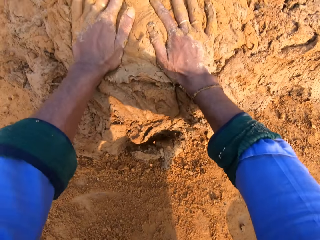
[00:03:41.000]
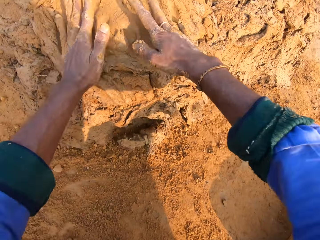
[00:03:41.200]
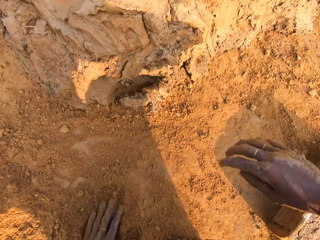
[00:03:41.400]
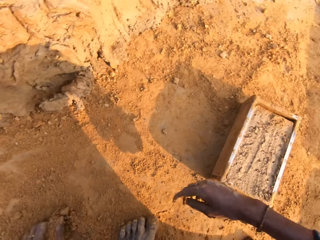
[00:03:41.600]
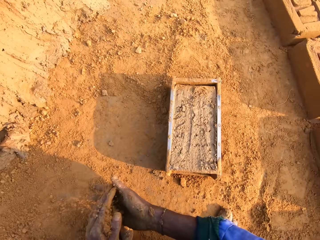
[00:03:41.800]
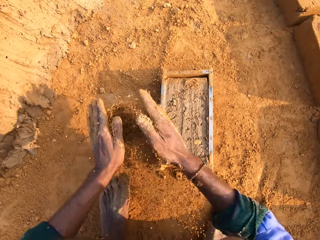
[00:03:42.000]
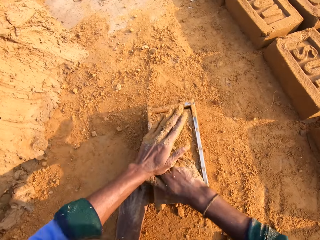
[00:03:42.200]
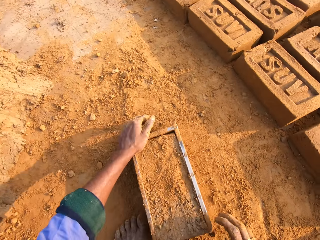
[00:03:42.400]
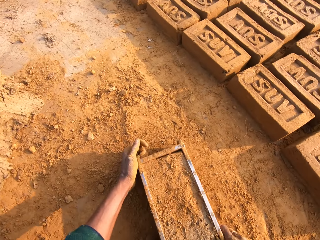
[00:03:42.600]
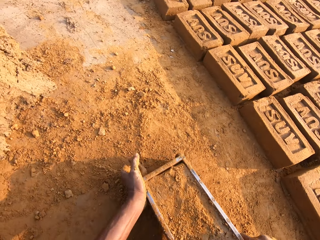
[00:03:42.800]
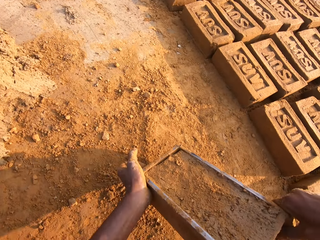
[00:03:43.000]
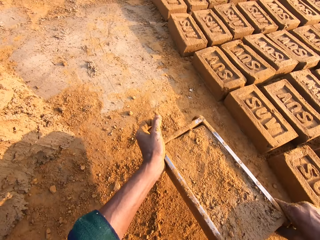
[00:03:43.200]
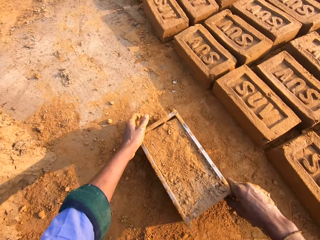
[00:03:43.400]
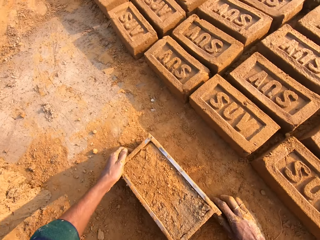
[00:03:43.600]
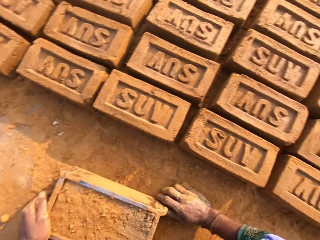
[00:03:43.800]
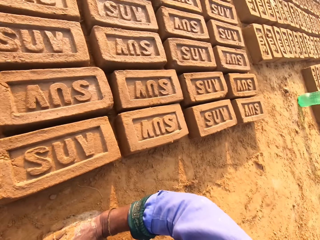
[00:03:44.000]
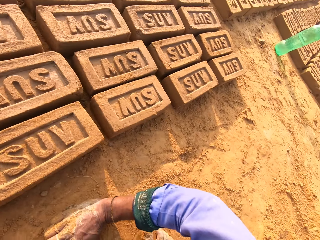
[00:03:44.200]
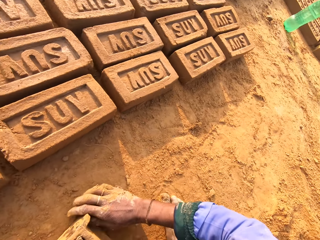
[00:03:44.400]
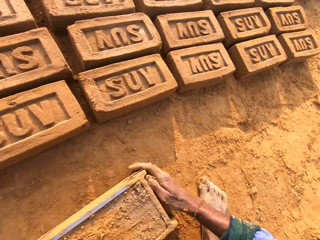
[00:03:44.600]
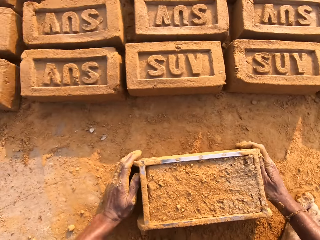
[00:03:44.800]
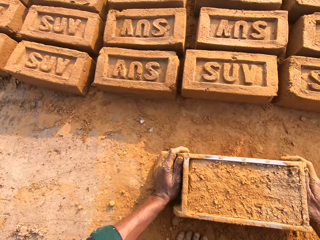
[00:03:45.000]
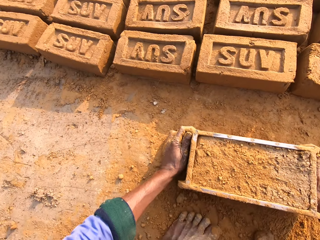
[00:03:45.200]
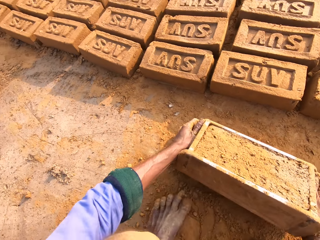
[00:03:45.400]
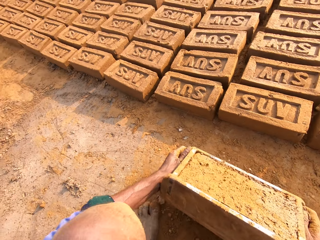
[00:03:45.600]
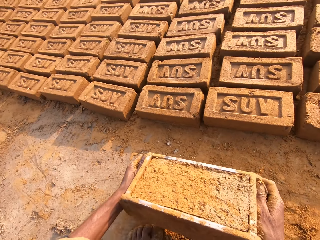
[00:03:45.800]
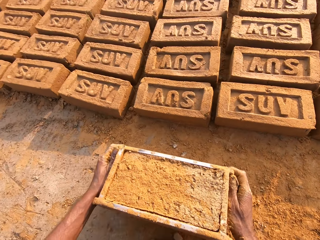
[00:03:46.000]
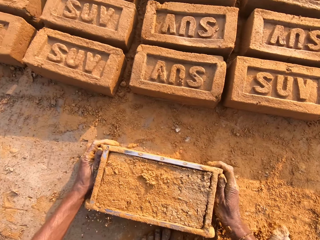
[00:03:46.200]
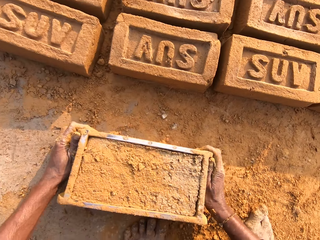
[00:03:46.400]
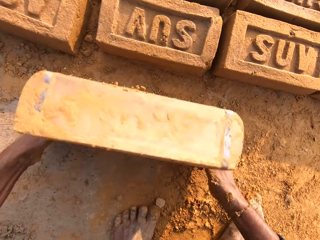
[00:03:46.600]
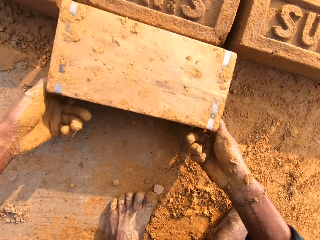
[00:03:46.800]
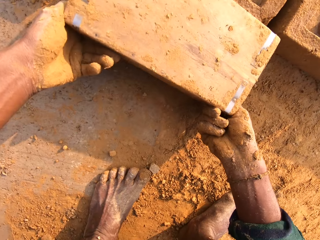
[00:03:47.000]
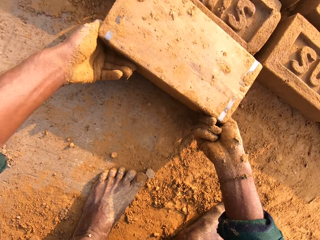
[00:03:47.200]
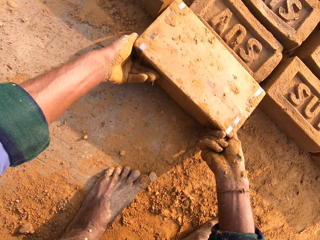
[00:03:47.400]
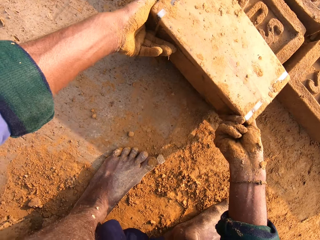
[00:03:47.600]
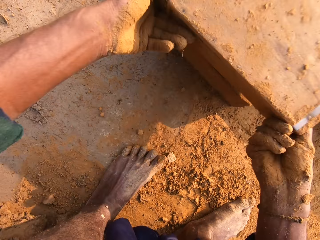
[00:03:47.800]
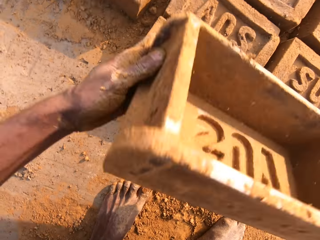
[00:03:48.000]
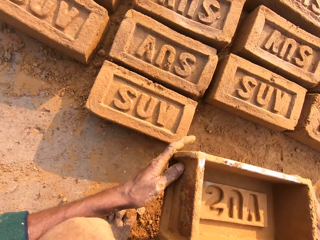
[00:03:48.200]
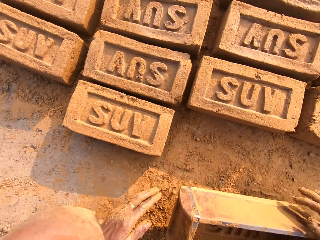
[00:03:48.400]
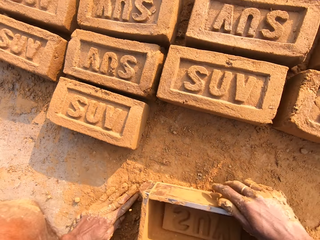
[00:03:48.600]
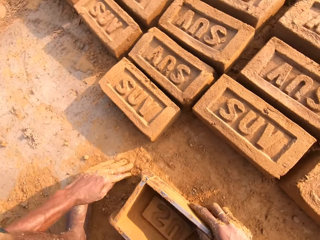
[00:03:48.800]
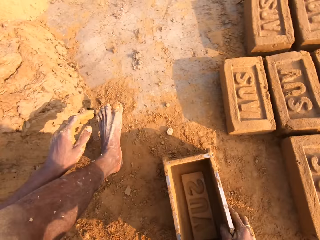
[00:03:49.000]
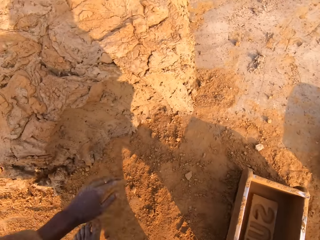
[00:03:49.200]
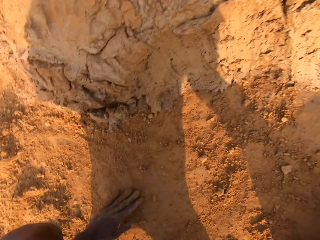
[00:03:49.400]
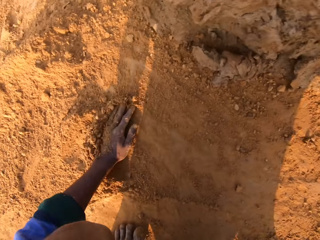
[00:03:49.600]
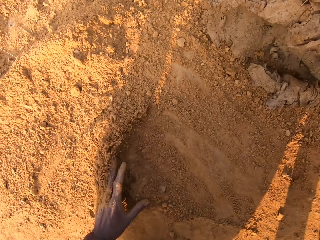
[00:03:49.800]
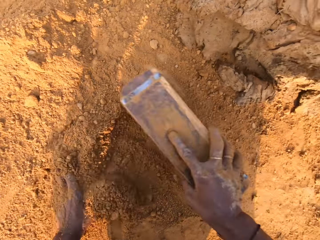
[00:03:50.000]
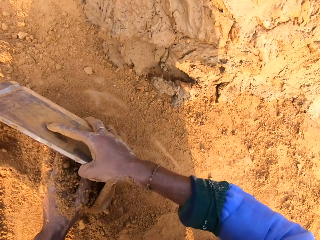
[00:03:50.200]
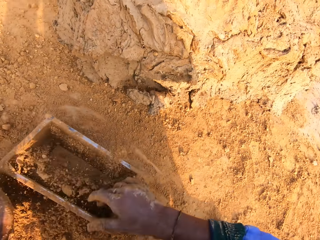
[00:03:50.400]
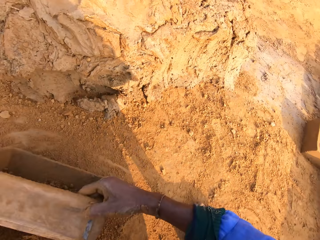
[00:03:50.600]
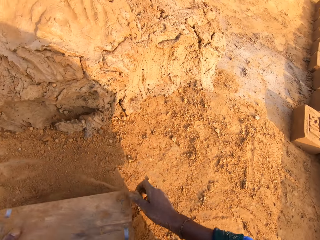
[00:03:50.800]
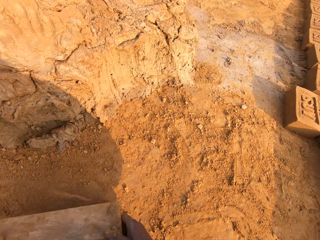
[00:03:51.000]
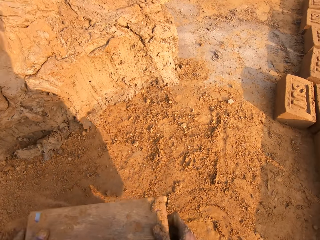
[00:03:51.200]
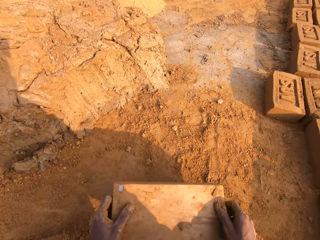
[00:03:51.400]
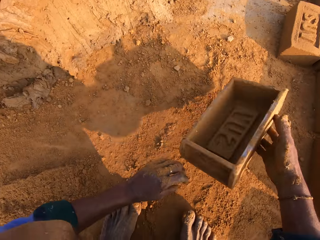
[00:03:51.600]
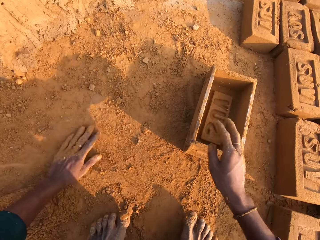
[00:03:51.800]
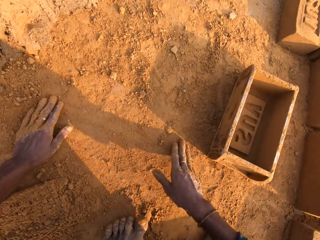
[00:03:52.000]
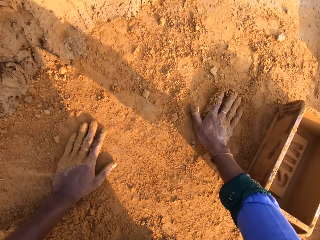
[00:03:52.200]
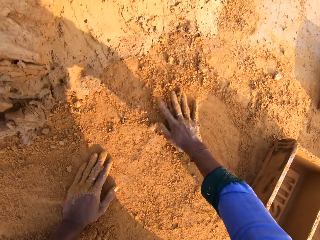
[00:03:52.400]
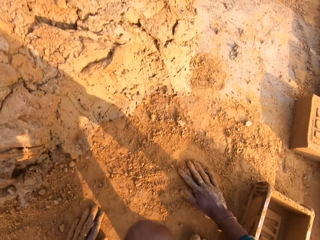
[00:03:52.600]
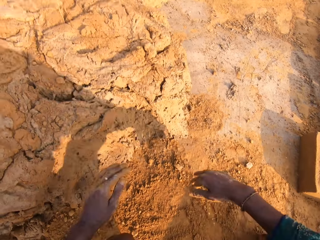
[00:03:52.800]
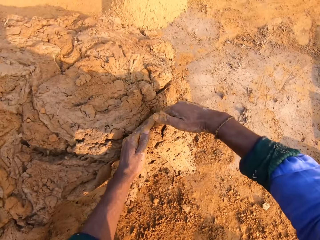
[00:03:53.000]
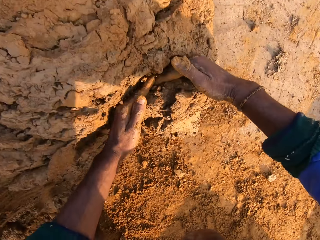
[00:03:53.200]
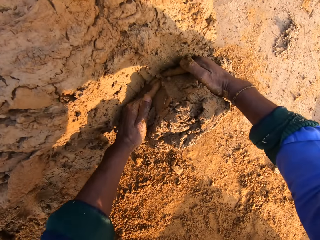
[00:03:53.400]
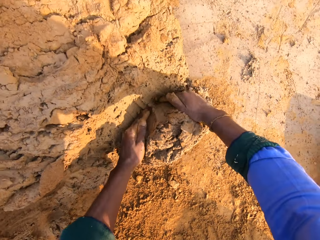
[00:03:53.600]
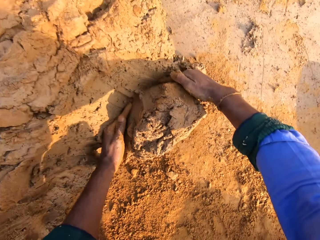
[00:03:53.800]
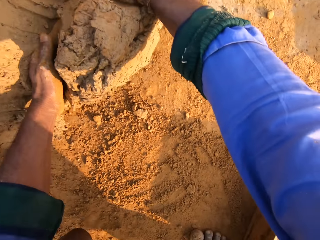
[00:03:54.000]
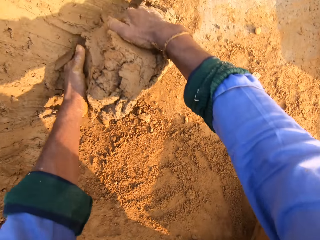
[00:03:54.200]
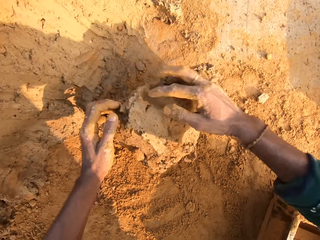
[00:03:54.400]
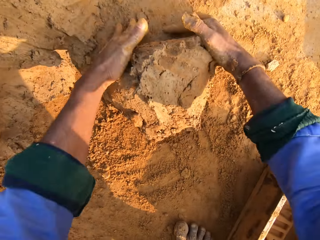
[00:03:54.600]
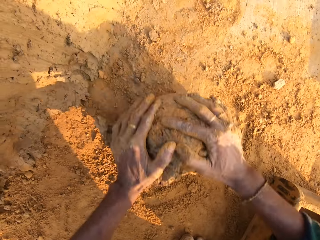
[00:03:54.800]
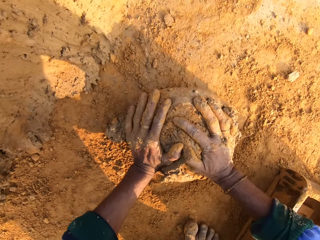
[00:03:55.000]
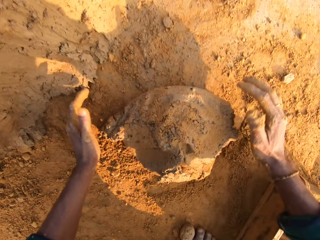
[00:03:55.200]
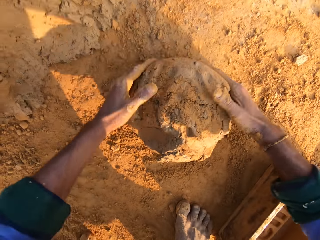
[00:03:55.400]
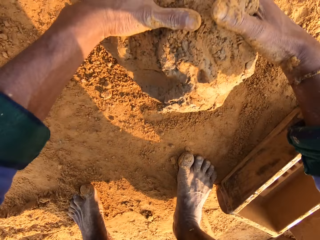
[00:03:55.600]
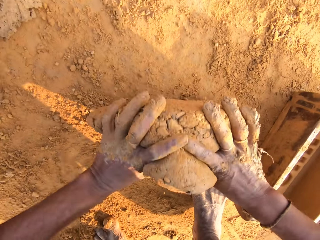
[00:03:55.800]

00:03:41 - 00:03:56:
The camera wearer picks the soil with the left hand. They throw the molding clay on the ground. They pour the soil on the clay. They carry the brick mold with both hands. They drop the brick mold on the ground. They stare at the bricks. They drop the brick on the ground. They carry the brick mold with both hands and flip the brick mold on the ground. They remove the brick from the brick mold. They drop the brick mold on the ground. They move the left hand on the soil. They carry the brick mold with the right hand. They put the soil in the brick mold. They pour the soil on the ground. They drop the brick mold on the ground. They move both hands on the soil. They cut the clay with both hands. They scoop the molding clay. They roll the clay on the ground.

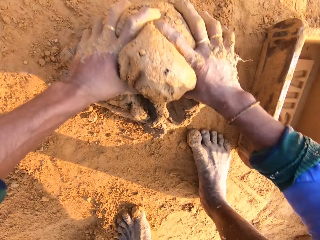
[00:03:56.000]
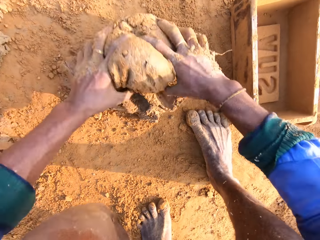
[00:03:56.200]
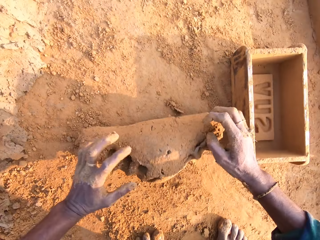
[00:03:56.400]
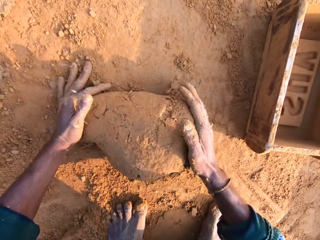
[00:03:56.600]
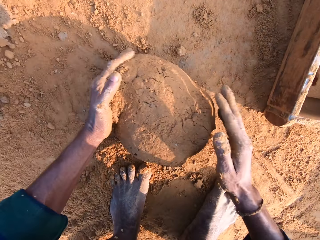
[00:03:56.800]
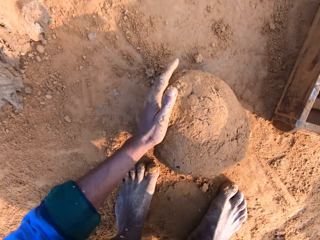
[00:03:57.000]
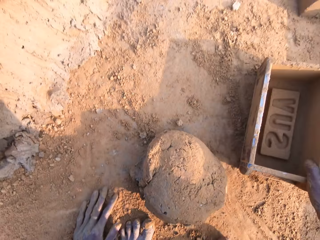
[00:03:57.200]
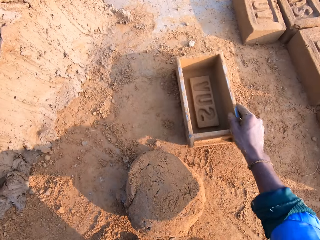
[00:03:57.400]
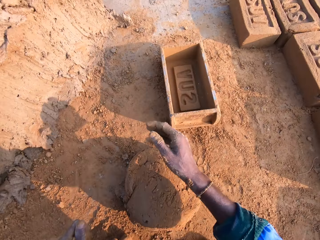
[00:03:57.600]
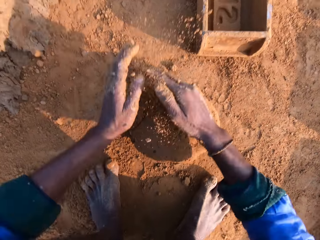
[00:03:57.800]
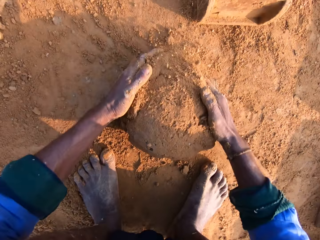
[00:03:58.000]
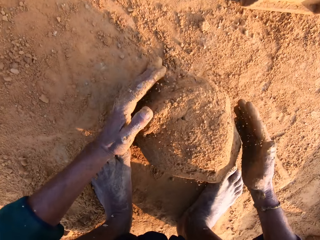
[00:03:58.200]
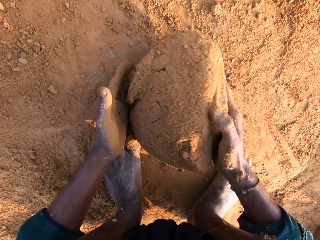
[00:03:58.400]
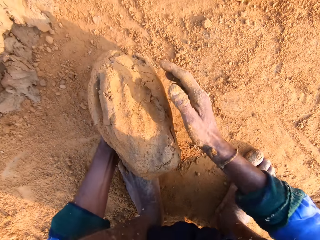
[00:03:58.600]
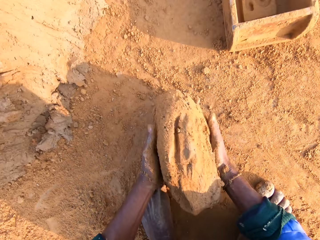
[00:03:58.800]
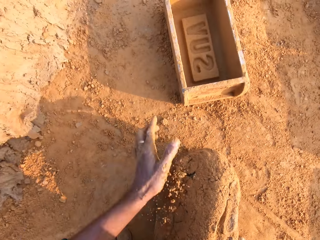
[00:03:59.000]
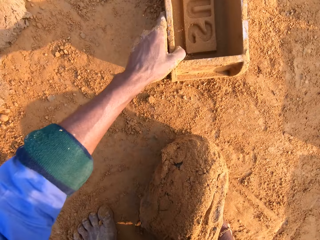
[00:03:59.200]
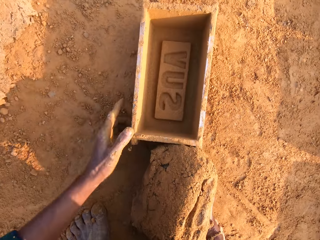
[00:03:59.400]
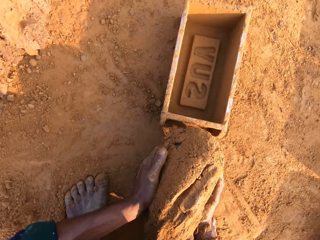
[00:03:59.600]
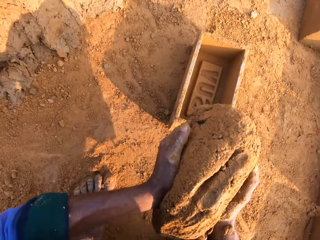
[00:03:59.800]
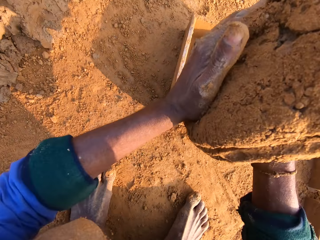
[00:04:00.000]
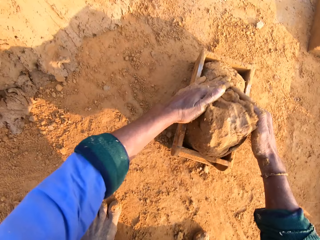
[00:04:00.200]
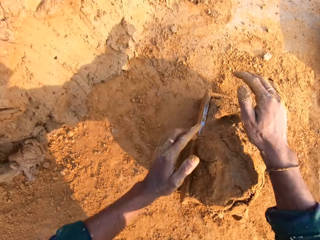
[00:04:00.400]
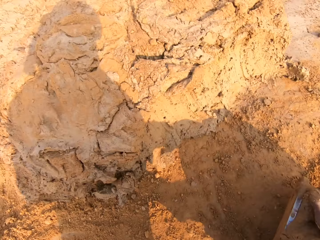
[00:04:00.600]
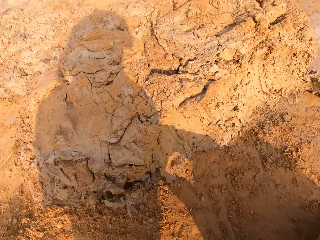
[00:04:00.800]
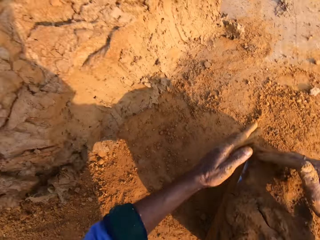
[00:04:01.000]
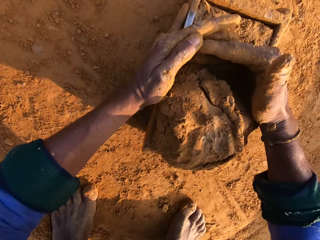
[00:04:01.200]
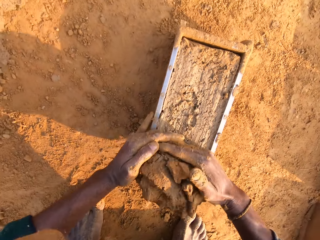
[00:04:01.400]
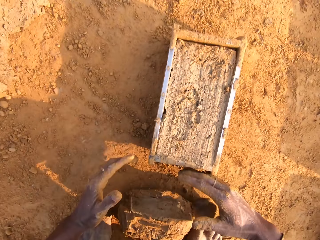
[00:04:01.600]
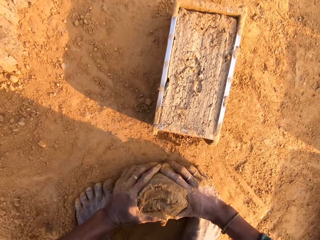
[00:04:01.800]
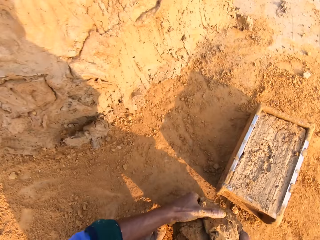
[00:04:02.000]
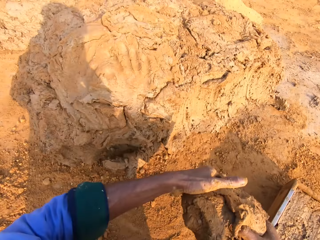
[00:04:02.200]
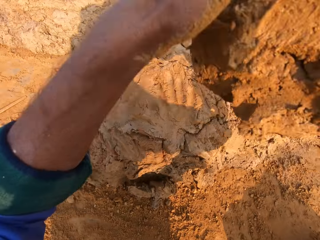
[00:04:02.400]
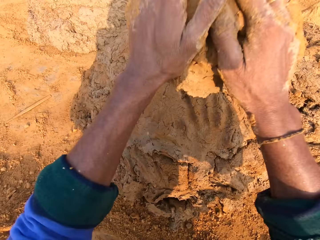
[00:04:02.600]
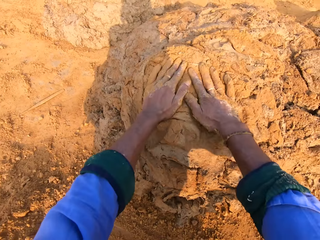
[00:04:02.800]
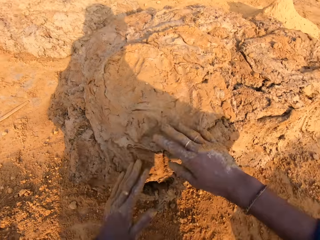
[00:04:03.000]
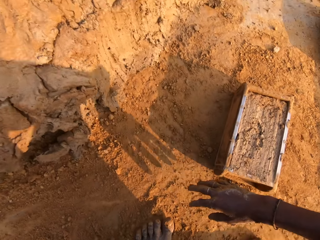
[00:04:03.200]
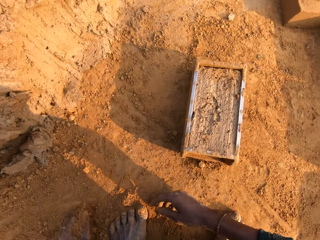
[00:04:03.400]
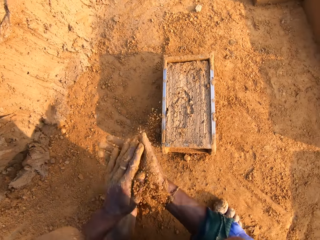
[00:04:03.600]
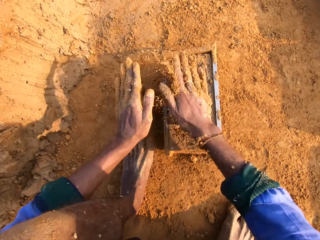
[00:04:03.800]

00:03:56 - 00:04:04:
The camera wearer rolls the clay on the soil. They carry the clay with the left hand and move the clay to the right hand. They pull the brick mold closer with the left hand. They put the molding clay in the brick mold. They remove the excess clay from the brick mold. They pick the clay with both hands. They drop the clay on the ground. They pick the soil with the left hand.
